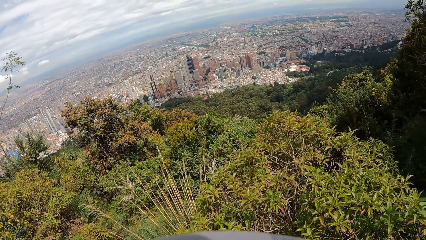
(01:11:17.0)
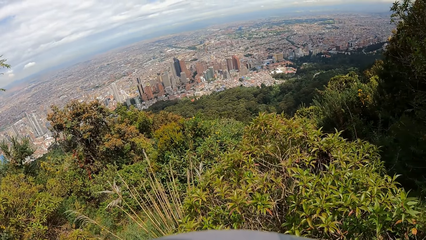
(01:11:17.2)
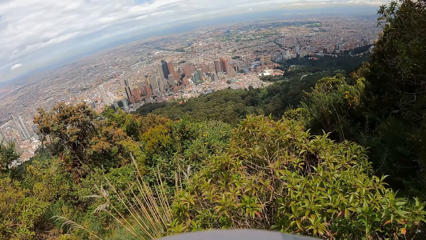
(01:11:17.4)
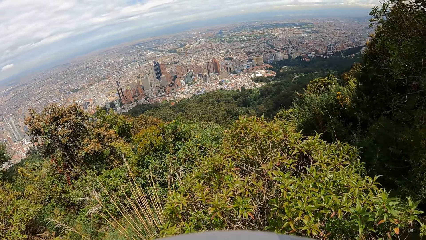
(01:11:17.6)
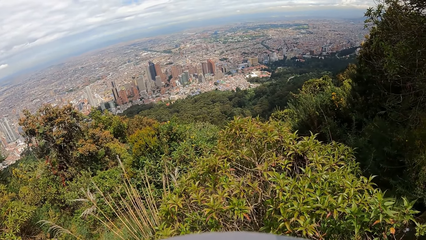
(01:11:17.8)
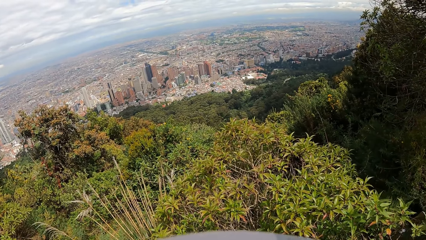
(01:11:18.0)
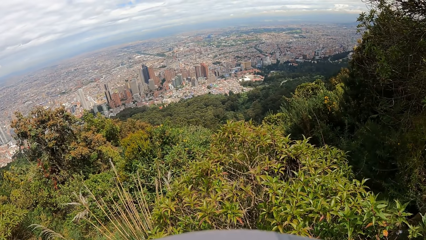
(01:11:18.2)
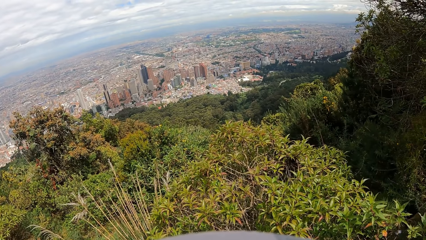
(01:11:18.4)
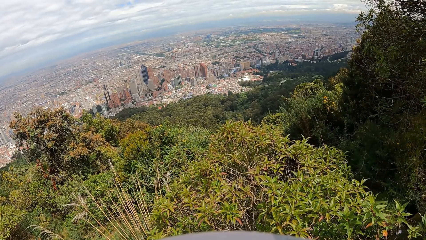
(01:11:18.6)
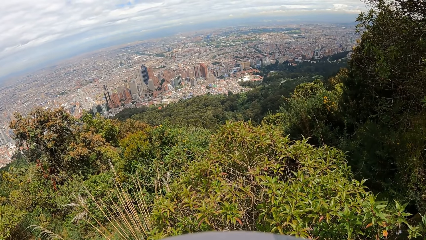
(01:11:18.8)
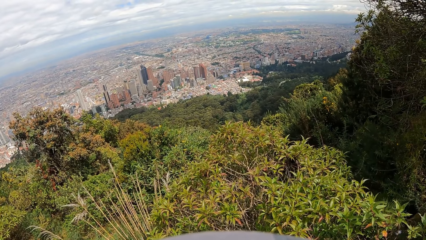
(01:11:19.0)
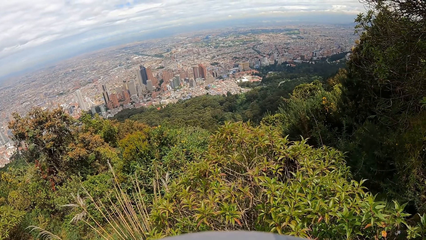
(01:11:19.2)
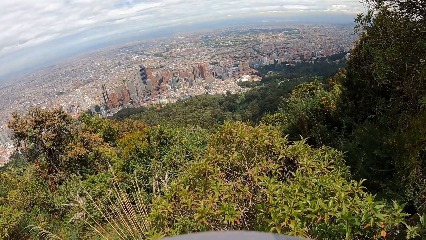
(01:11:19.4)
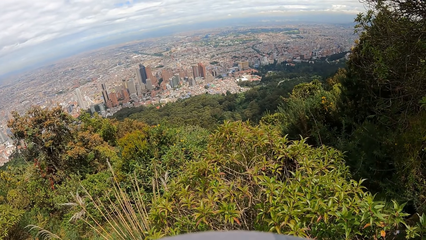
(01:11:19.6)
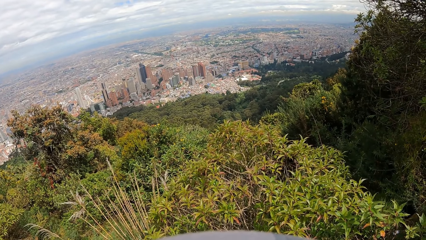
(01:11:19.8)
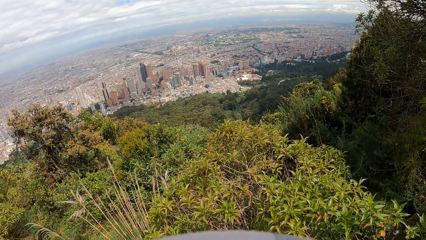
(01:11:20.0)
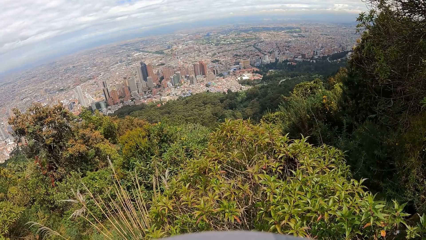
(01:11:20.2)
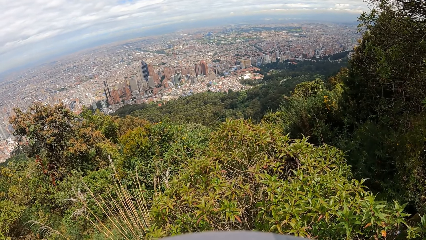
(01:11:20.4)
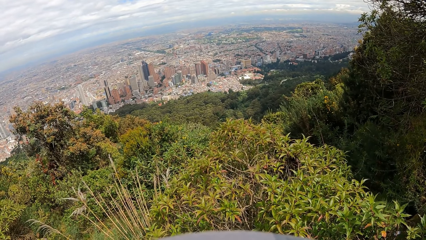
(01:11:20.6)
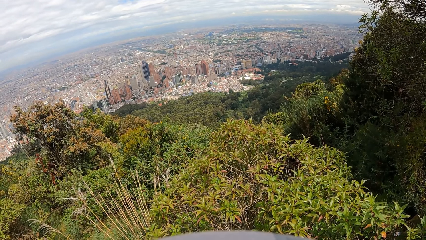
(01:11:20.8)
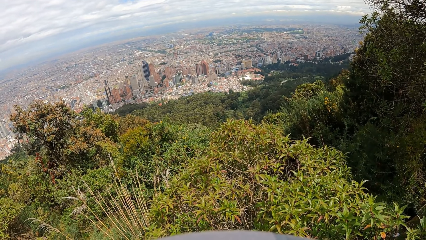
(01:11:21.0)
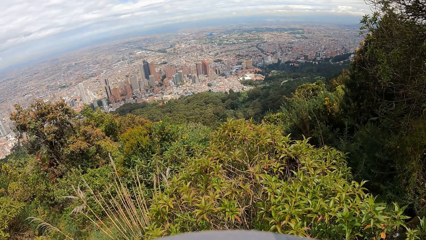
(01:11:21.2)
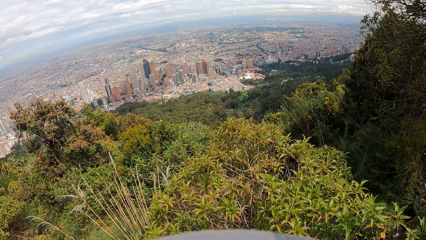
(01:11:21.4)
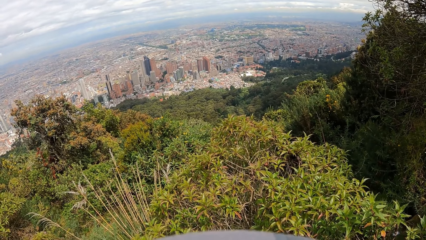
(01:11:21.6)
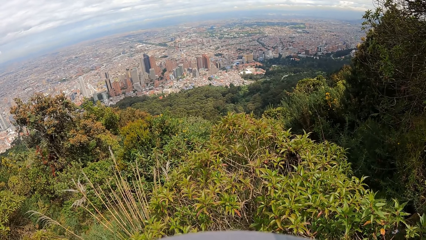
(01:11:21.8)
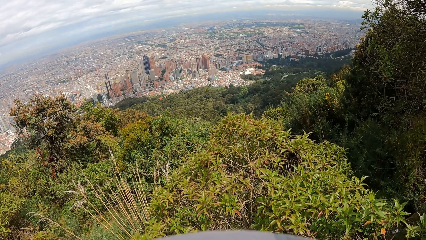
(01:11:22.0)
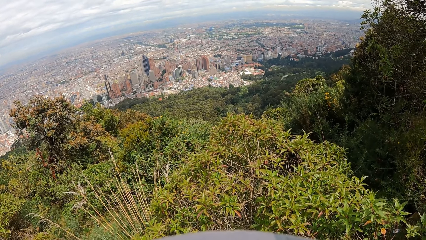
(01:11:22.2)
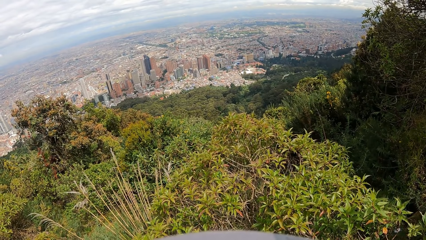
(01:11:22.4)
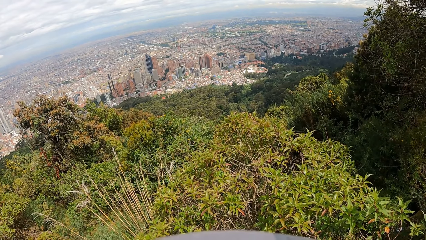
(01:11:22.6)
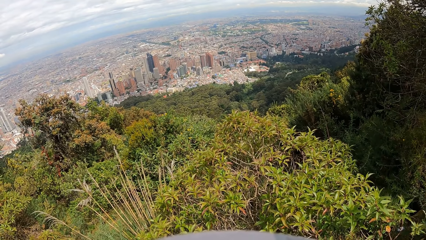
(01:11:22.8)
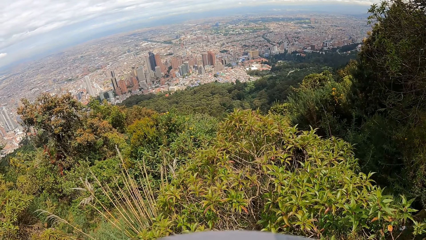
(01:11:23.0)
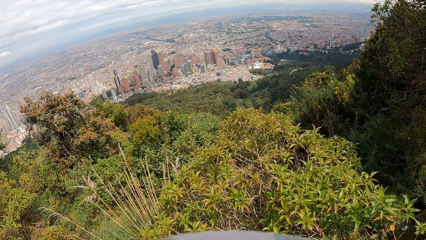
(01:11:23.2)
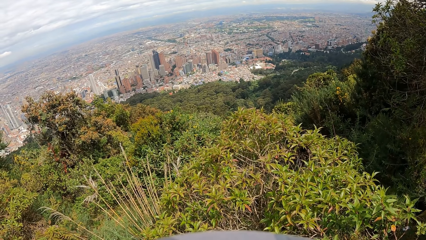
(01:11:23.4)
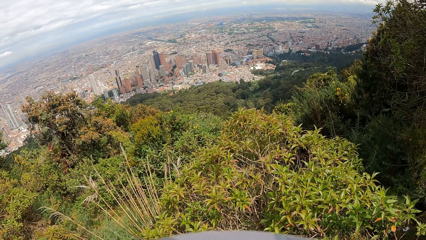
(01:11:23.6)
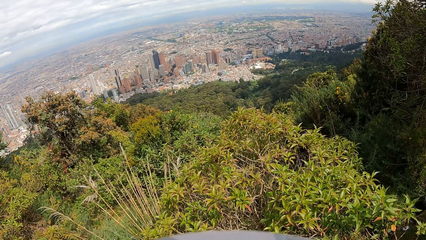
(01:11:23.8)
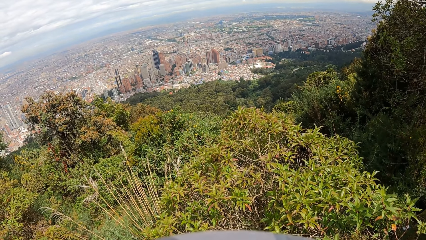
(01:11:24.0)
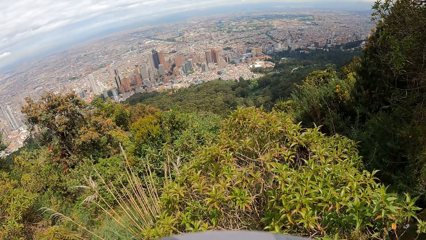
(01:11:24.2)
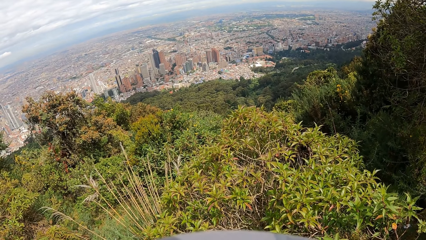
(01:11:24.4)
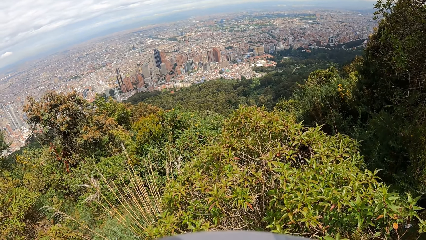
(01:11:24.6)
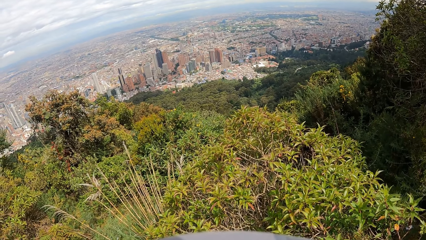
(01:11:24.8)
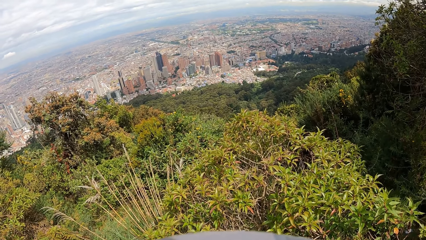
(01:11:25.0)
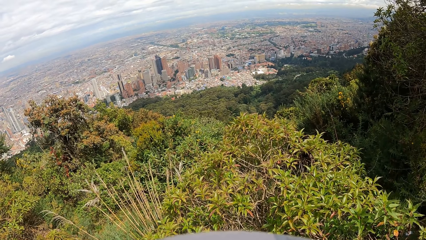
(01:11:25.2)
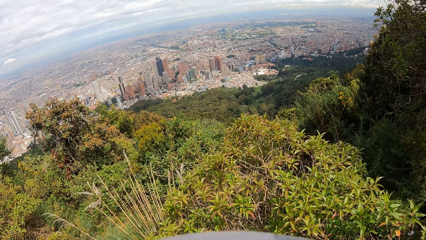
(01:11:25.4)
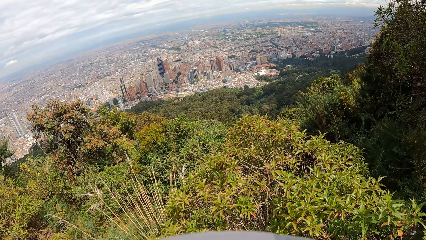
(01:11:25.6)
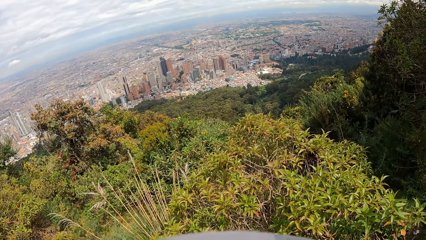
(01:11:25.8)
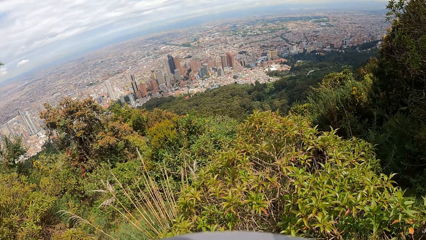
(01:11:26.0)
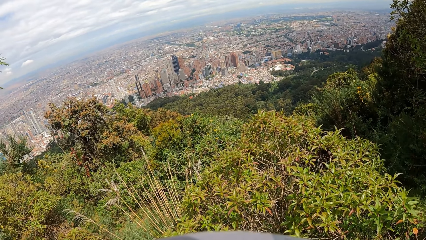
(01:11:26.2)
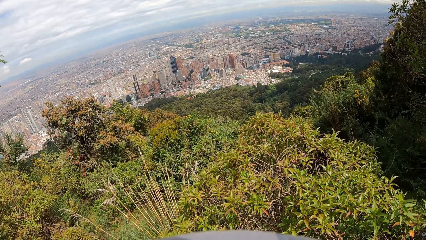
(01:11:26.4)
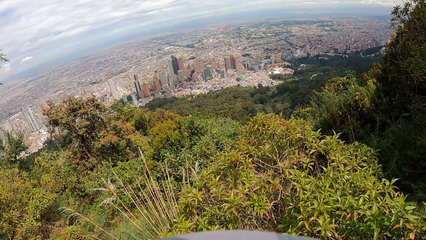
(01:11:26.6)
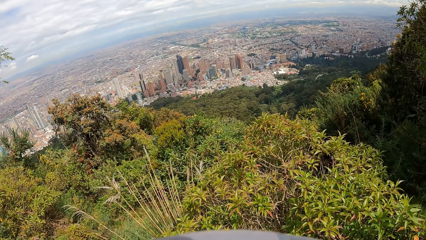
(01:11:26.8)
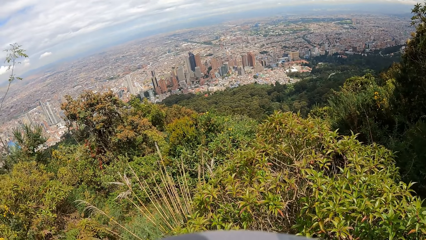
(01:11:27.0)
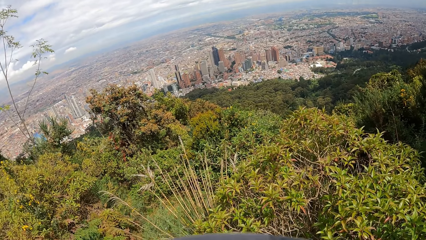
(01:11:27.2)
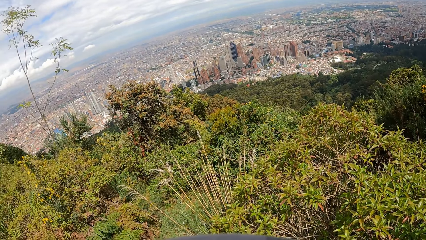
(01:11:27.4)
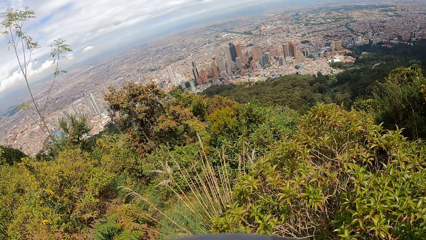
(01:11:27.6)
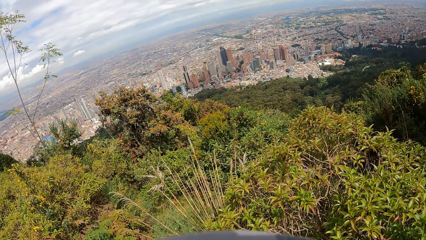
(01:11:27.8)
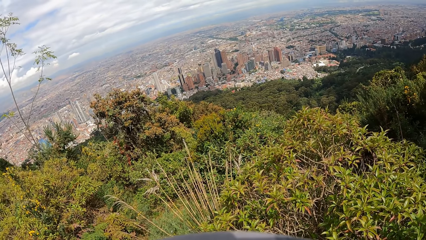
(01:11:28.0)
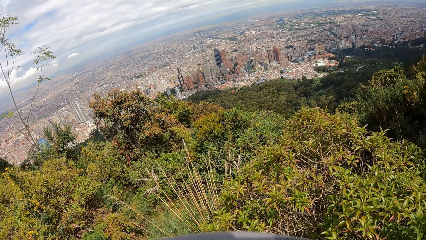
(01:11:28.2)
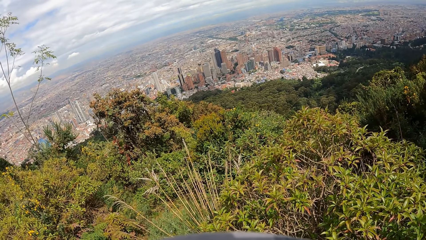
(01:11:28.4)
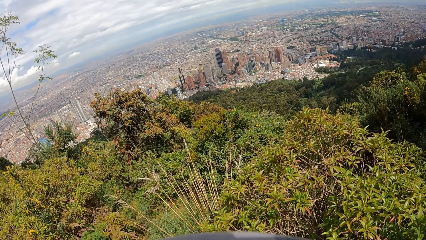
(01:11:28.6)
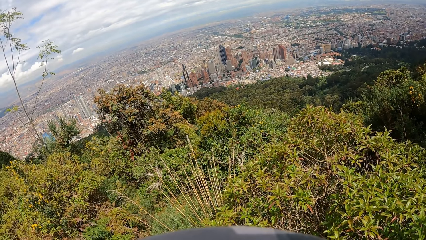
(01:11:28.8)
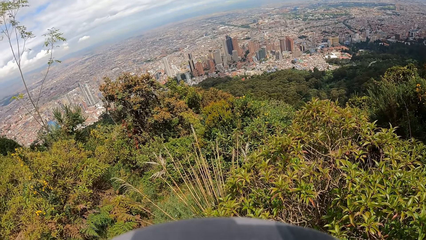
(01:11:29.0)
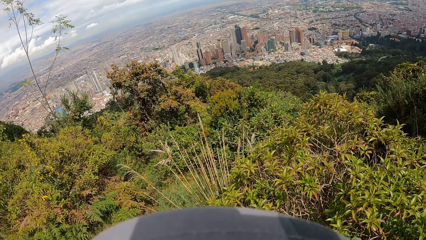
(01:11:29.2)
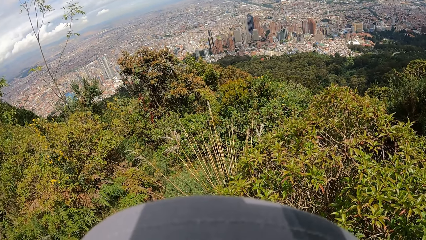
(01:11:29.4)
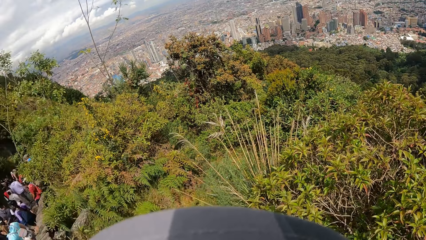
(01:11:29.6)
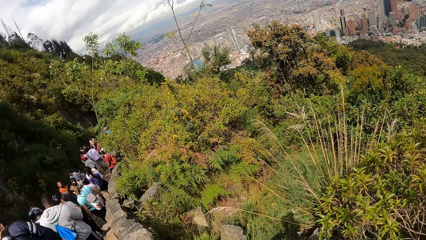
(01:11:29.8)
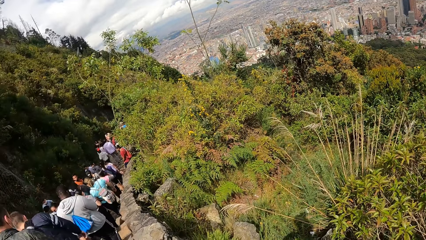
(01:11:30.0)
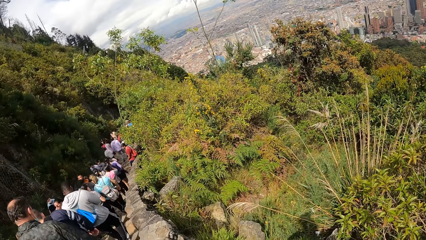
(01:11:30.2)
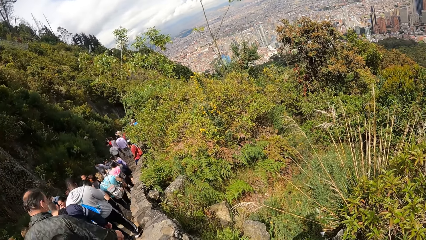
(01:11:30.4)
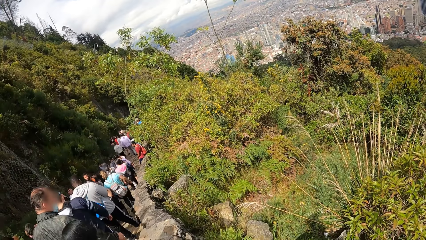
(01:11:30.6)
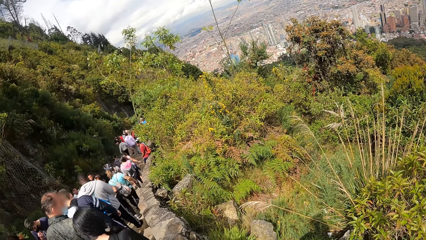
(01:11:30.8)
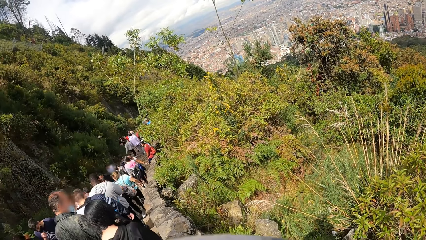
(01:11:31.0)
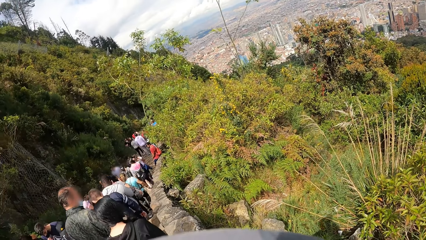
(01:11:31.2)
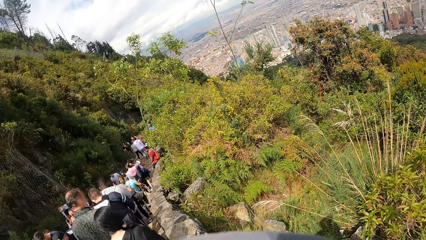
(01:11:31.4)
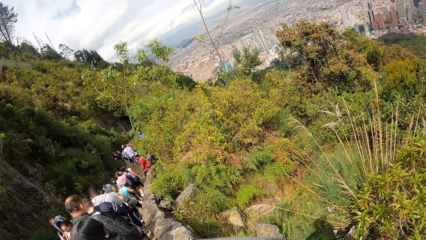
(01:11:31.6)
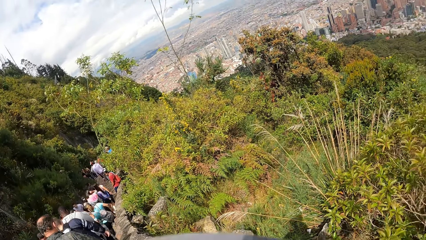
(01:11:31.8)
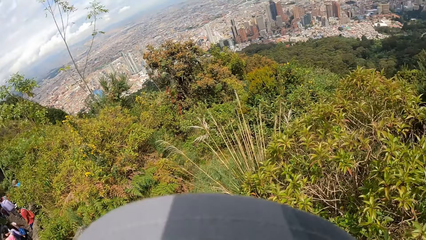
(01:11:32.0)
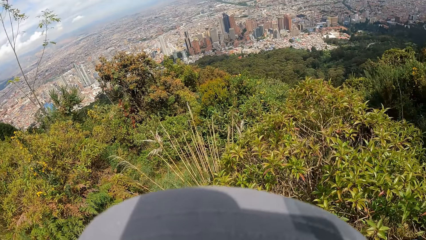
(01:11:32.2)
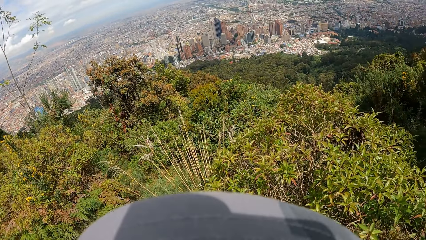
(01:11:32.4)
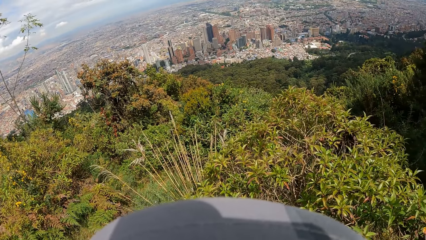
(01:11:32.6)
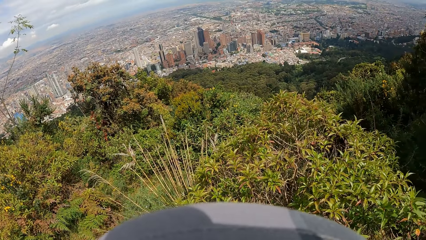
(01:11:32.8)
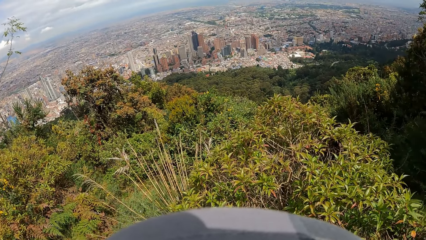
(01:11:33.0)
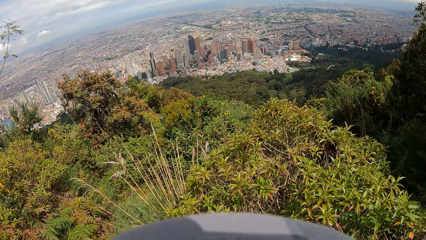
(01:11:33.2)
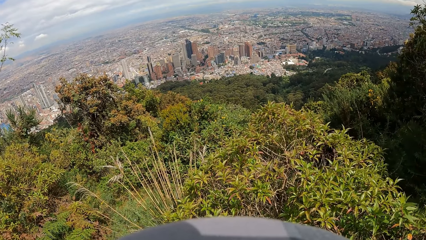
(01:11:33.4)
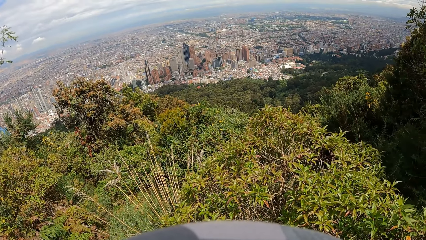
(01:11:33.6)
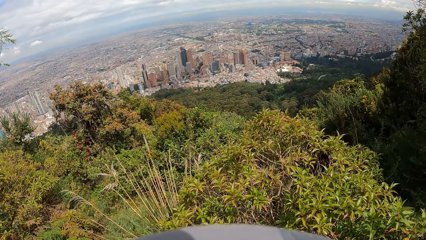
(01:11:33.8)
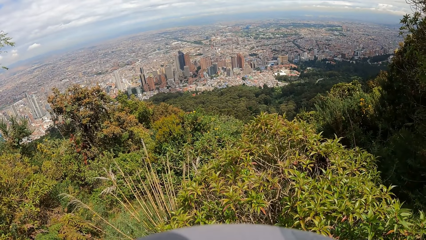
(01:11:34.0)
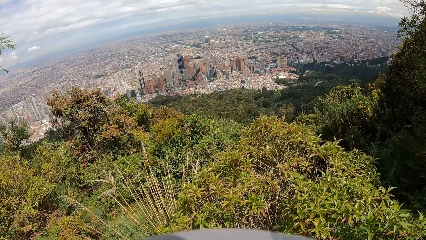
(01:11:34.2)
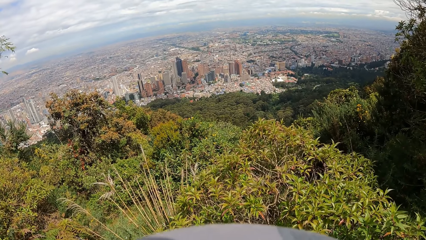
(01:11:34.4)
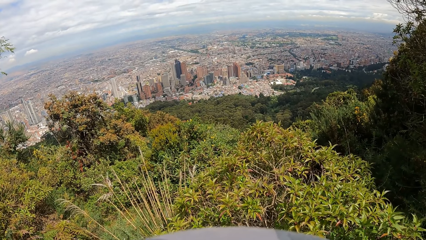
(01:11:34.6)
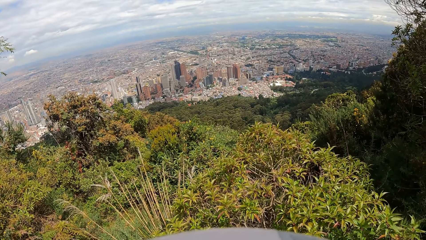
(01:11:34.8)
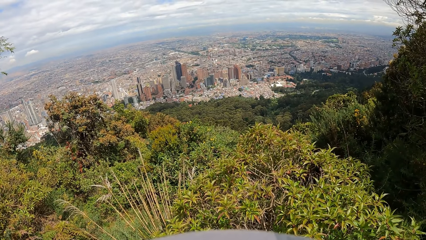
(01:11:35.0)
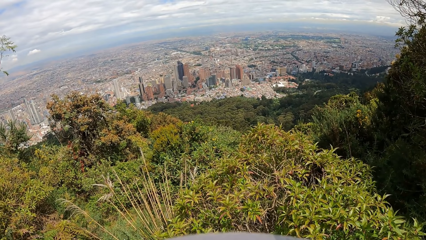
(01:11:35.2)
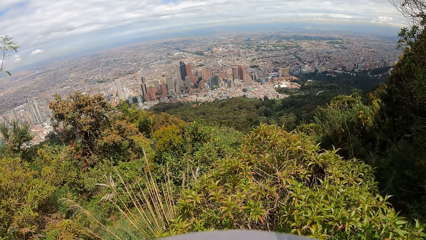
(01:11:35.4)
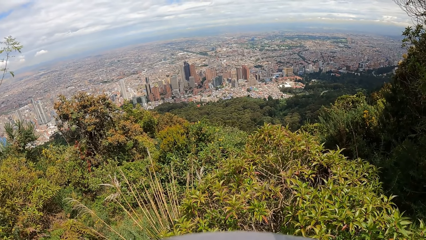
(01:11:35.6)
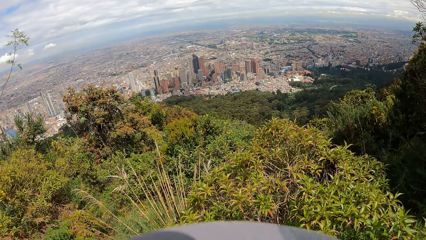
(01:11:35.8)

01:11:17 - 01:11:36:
The camera wearer stares to the people as they walk along the walkway. They stare to the vegetation.
